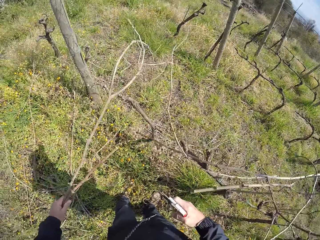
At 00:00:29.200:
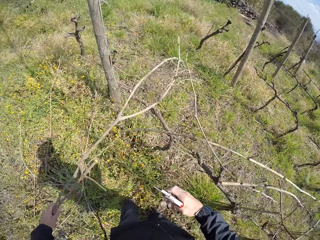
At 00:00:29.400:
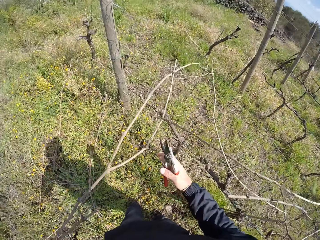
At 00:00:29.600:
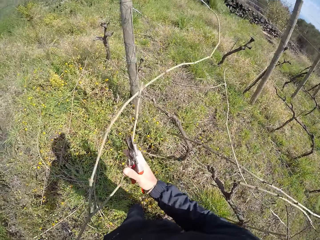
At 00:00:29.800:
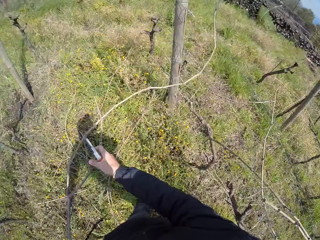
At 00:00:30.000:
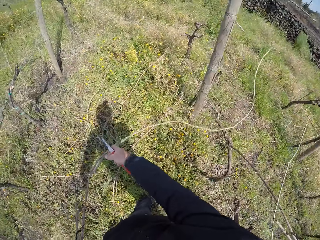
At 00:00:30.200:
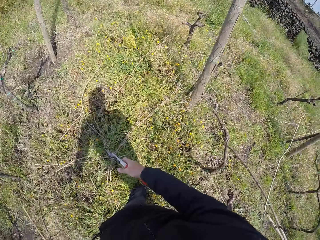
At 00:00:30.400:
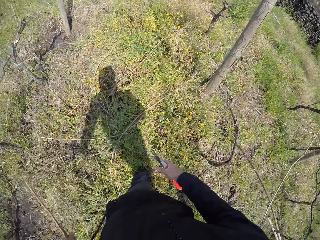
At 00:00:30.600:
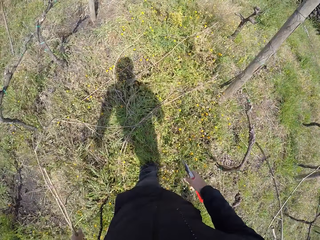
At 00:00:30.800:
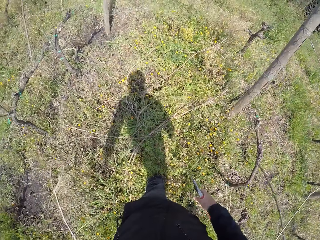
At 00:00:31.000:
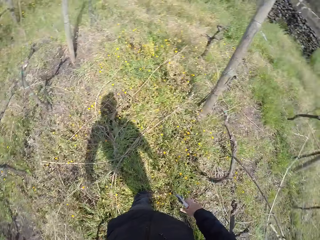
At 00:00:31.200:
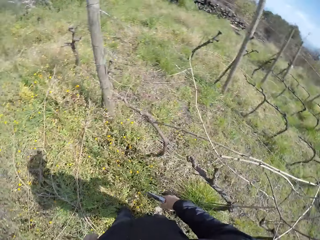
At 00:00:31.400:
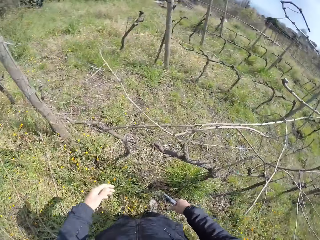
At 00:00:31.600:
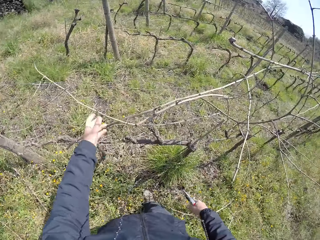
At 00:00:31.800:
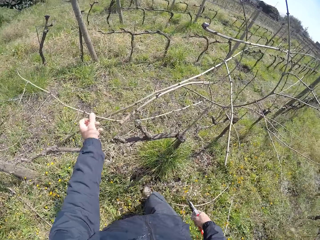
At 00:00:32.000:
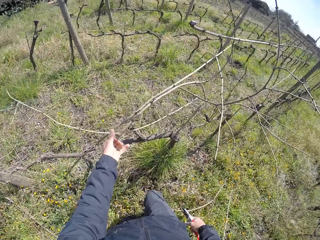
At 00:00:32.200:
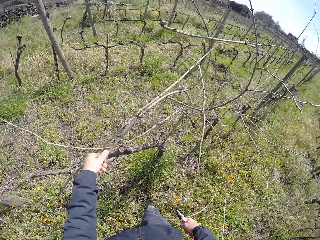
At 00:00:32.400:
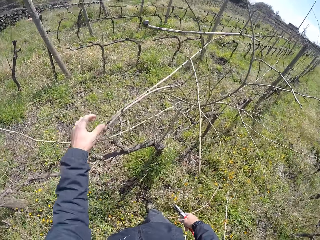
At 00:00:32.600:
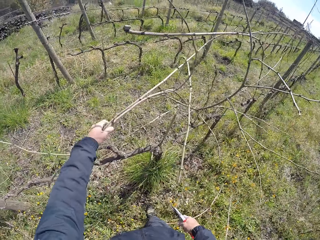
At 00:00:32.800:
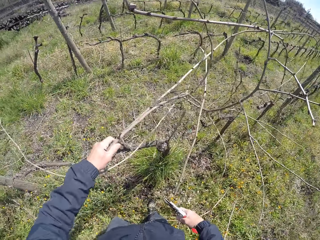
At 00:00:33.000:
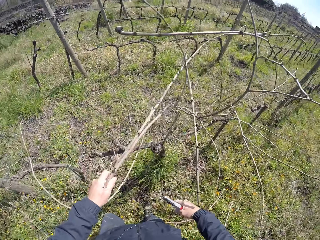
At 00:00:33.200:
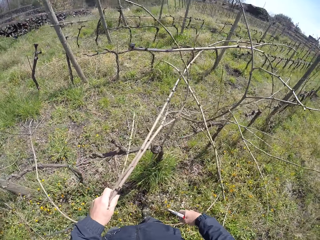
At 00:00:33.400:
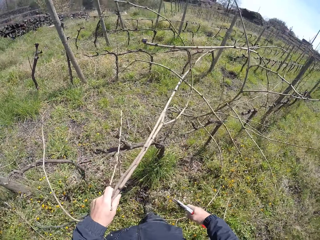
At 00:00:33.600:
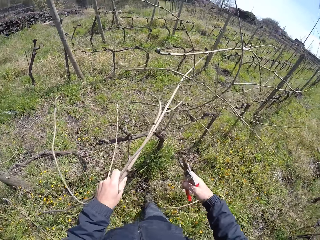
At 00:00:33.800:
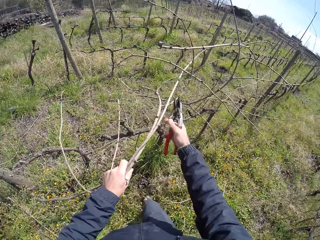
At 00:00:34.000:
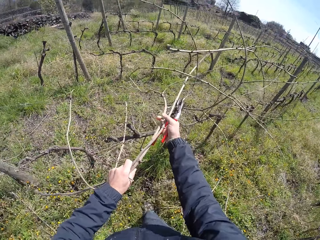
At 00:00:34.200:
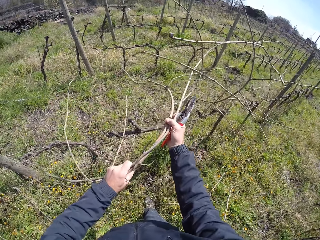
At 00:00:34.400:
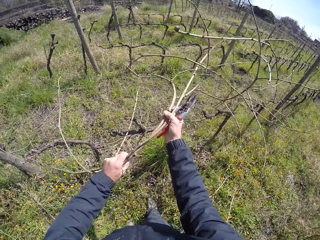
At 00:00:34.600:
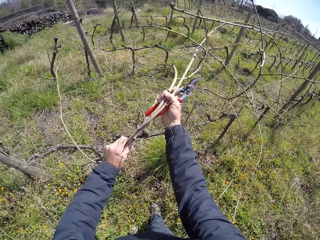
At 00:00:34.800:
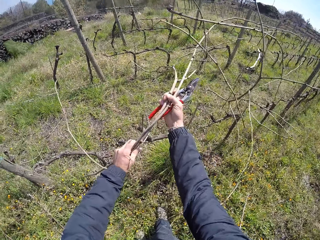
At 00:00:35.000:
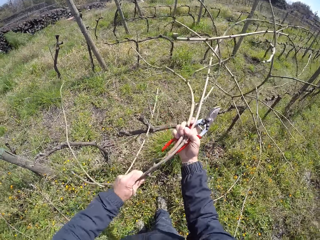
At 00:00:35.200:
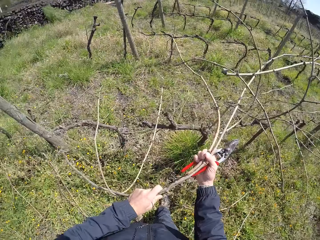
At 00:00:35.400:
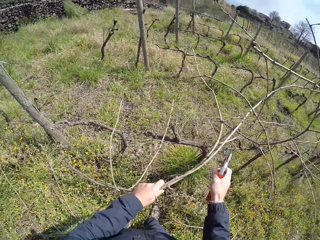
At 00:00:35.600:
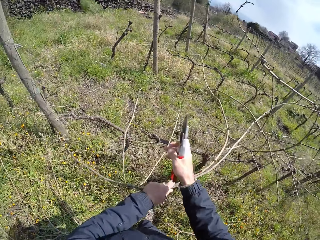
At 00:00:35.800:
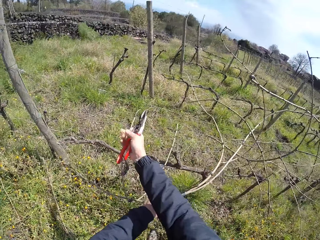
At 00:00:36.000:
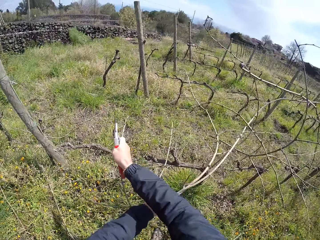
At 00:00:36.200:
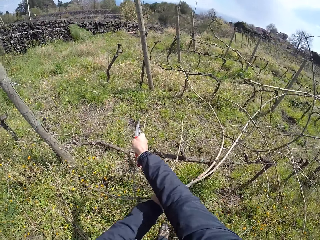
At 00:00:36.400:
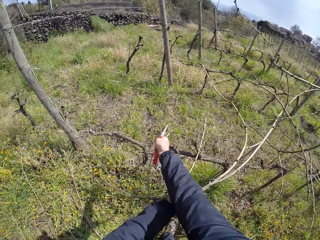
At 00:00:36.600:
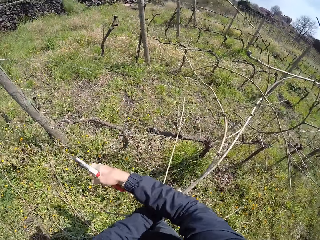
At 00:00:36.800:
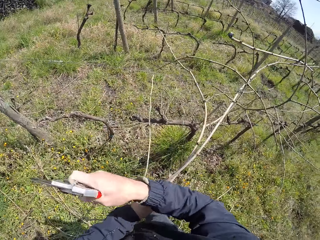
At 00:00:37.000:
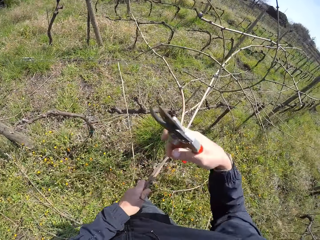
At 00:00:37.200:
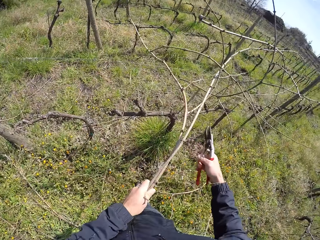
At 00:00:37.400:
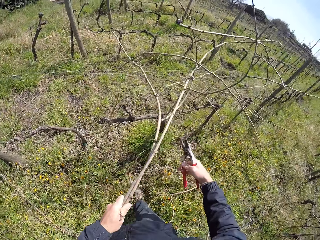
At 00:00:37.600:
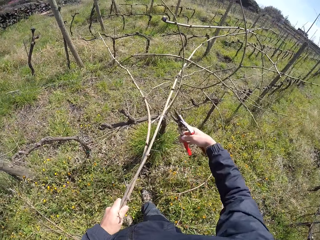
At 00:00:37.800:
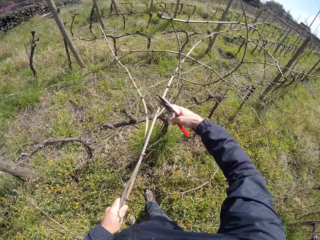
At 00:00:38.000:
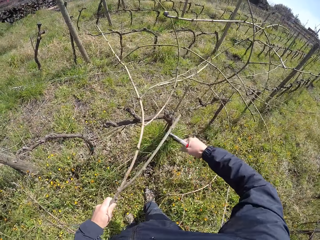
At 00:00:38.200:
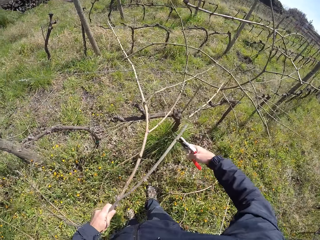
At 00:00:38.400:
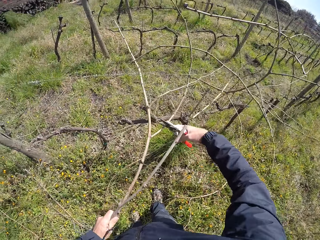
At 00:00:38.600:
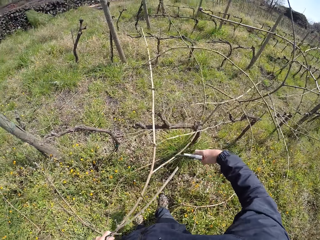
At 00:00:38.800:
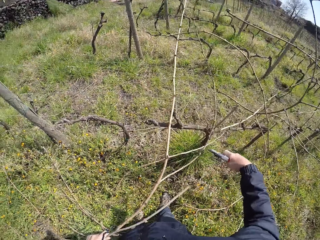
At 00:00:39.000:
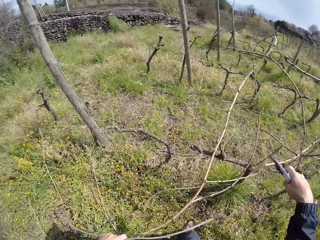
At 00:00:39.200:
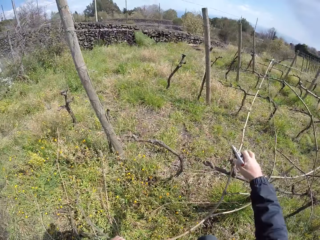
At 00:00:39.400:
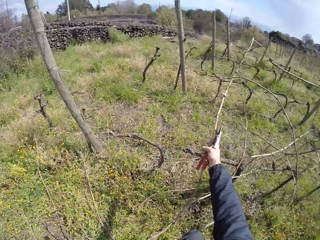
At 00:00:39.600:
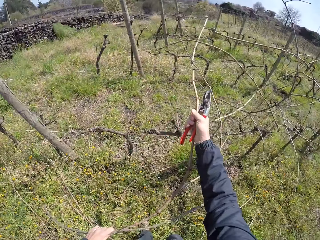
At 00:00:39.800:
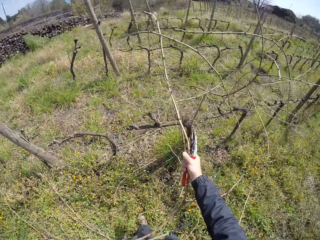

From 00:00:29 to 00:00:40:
The camera wearer drops the twig on the ground. He moves the twig with both hands and drops the twigs in his left hand on the ground. He pulls a twig with his hand. He pulls twigs from the wired fence with both hands. He adjusts a twig with his hand. He cuts the twigs with the pruner in his right hand.

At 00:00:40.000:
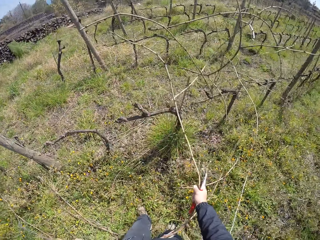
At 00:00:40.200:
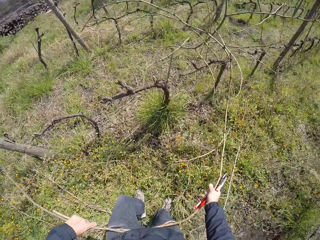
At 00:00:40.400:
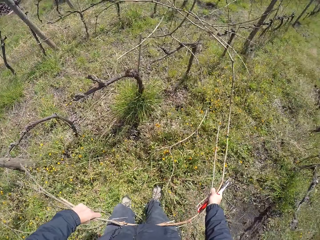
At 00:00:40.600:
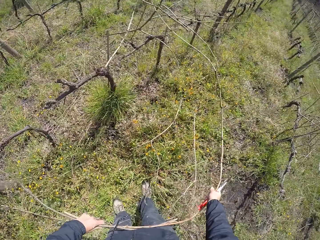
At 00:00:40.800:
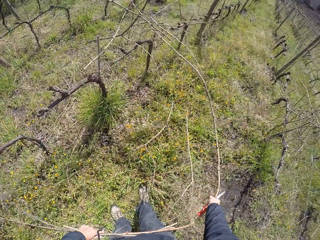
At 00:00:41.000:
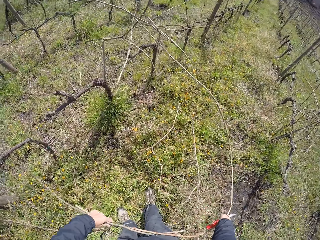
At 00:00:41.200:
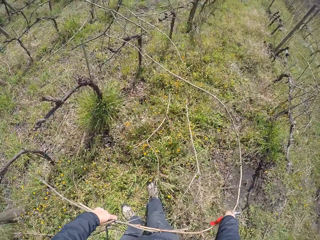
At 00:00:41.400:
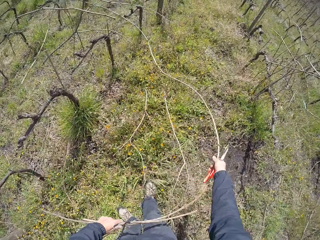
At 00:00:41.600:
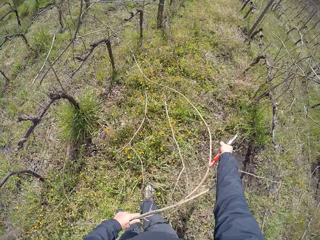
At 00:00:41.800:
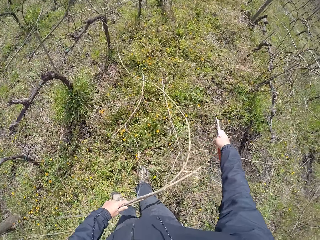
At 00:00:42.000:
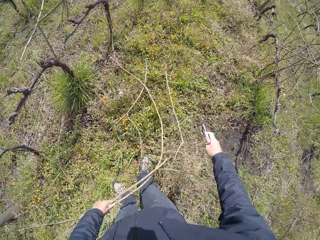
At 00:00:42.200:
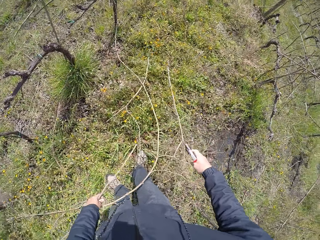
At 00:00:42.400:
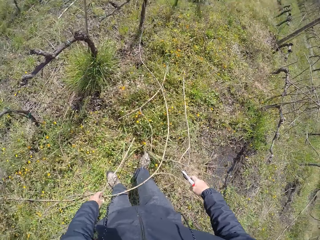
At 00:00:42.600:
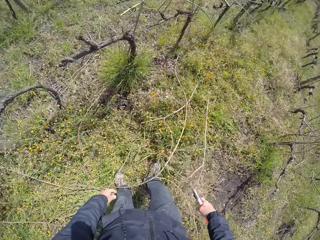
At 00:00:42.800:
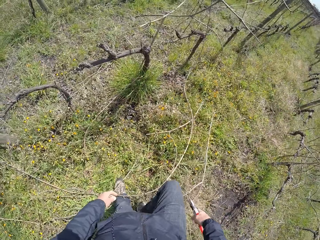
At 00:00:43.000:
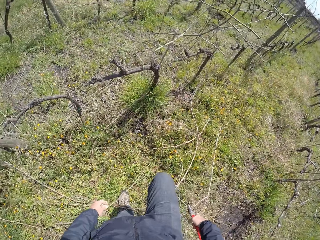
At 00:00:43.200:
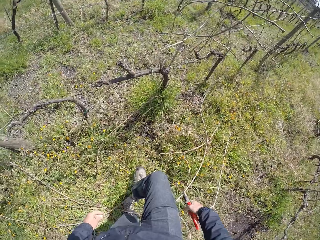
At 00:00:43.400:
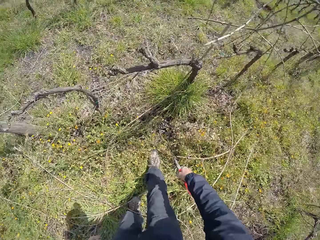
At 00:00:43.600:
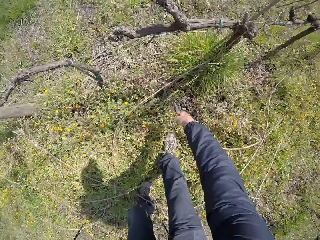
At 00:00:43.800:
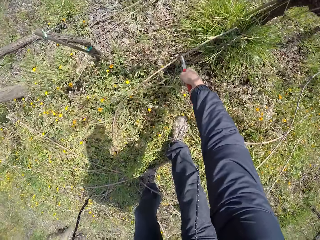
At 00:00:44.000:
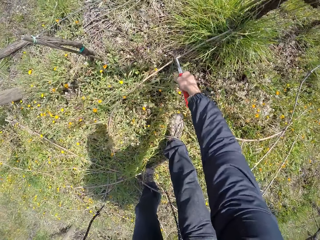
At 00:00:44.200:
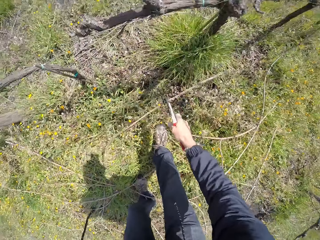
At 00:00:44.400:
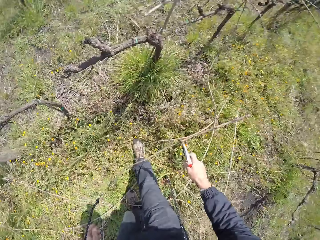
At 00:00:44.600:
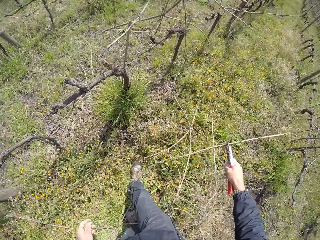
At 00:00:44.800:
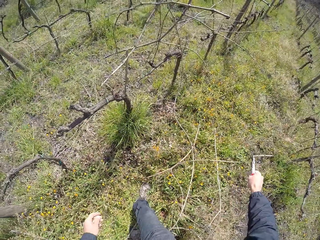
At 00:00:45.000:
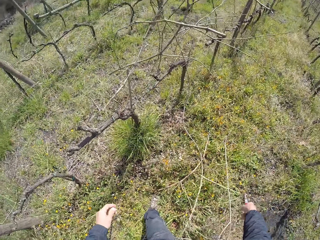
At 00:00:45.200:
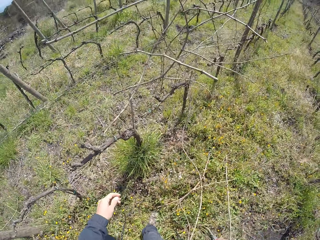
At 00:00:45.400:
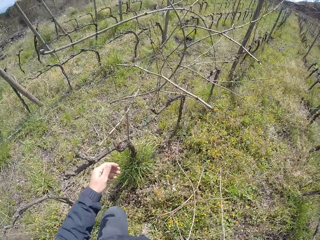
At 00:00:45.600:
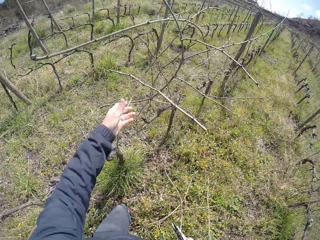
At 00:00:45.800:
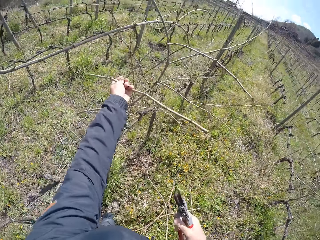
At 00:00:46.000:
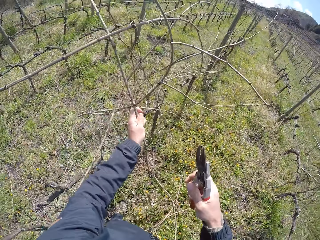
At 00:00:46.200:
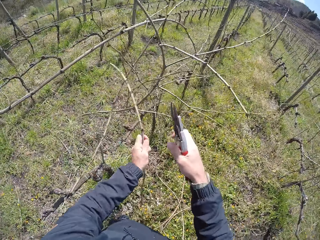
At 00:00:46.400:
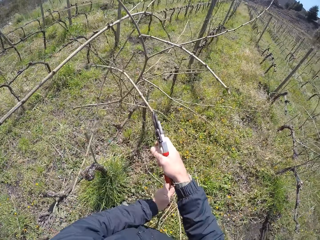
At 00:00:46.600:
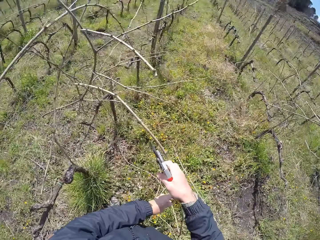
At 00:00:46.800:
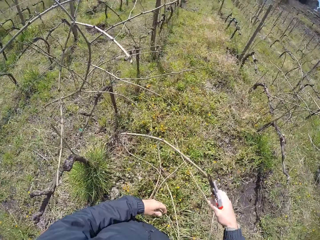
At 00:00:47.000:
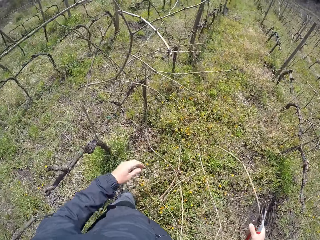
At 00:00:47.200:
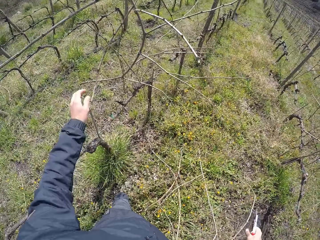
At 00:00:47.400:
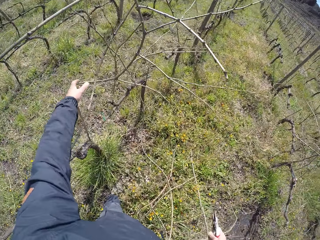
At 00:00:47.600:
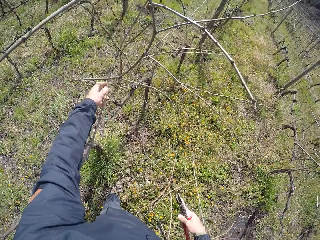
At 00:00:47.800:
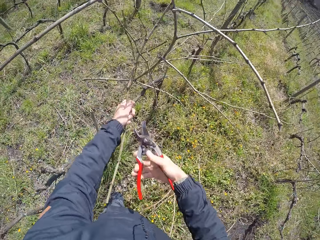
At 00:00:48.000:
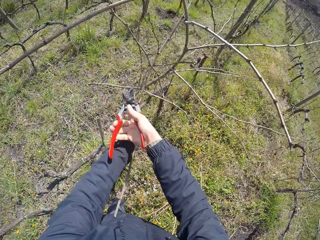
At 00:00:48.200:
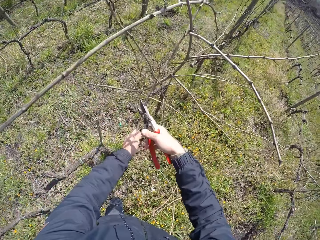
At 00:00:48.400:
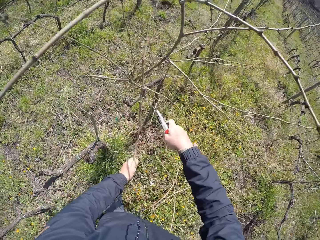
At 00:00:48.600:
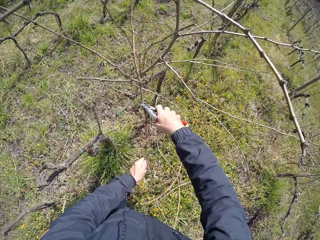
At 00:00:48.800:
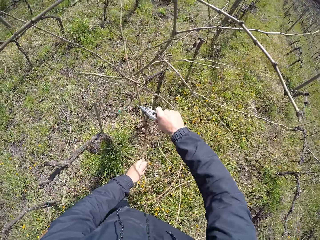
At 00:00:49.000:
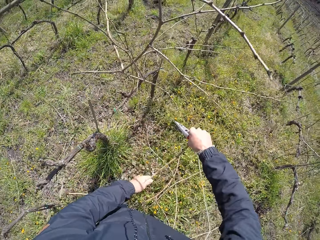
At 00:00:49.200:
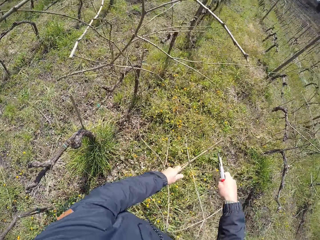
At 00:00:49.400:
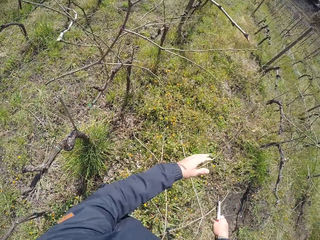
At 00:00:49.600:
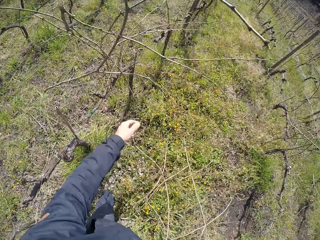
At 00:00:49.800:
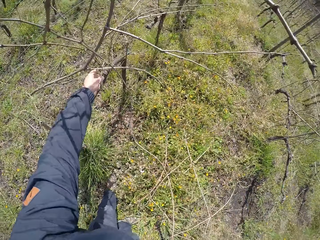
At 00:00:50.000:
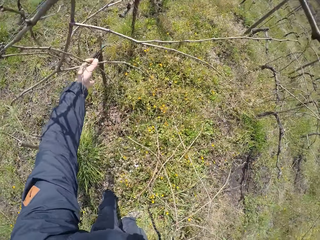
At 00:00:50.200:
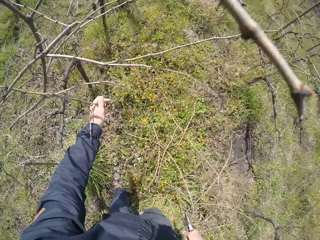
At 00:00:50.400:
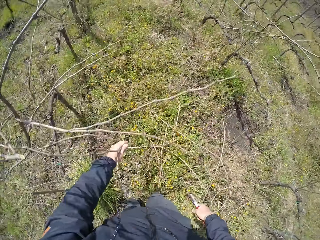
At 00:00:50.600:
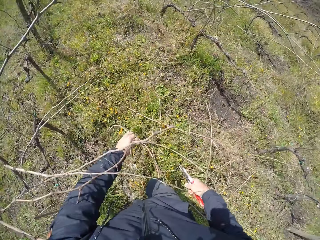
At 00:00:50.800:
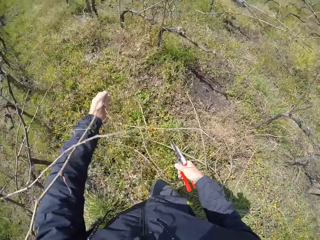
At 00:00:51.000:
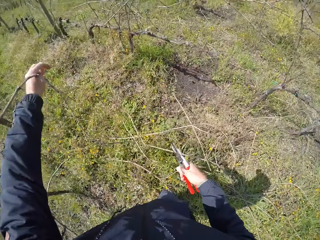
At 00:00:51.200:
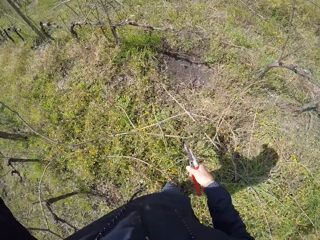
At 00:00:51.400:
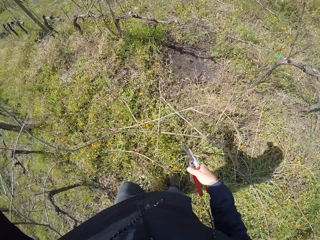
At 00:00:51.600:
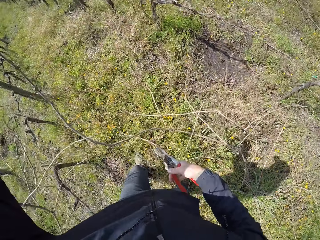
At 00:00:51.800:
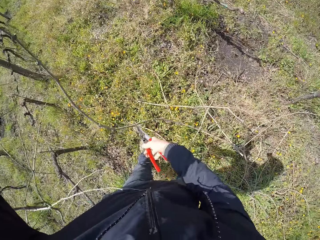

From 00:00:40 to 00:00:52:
The camera wearer drops a twig on the ground. He pulls the twigs with both his hands and drops the twigs on the ground with both hands. He picks a twig with the pruner in his right hand and drops the twig in the pruner in his right hand on the ground. He pulls the twigs with both his hands and places a twig on the other hand. He drops the twigs on the ground with his right hand. He pulls a twig with his hand. He cuts twigs with the pruner in his right hand and drops the twigs in his left hand on the ground. He holds a twig with his hand.
